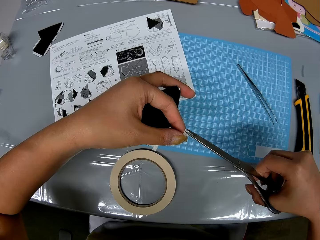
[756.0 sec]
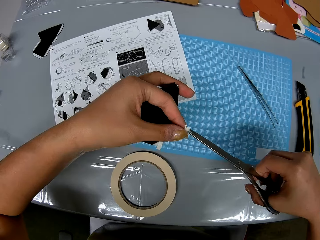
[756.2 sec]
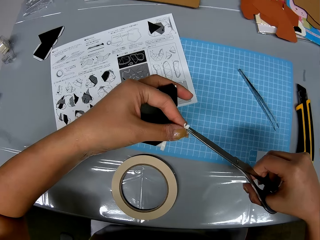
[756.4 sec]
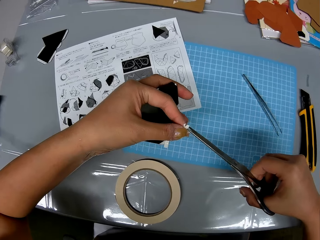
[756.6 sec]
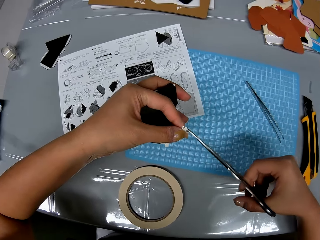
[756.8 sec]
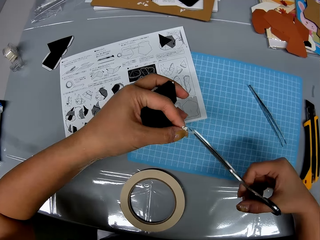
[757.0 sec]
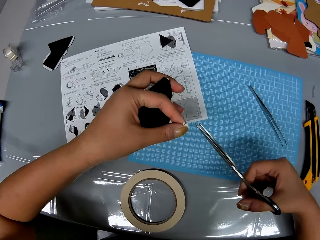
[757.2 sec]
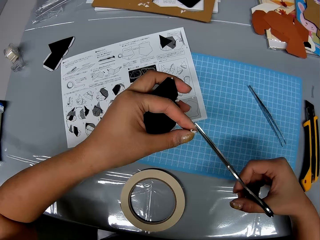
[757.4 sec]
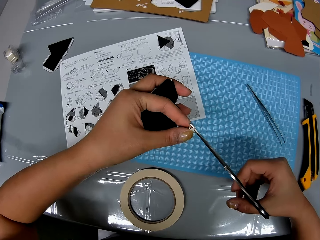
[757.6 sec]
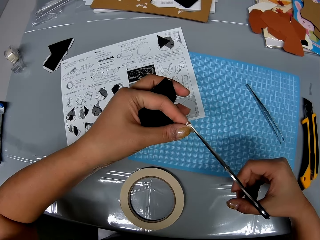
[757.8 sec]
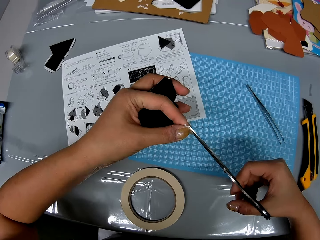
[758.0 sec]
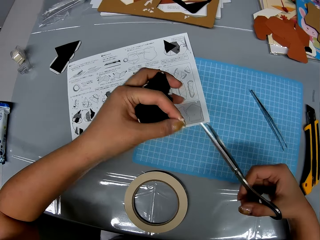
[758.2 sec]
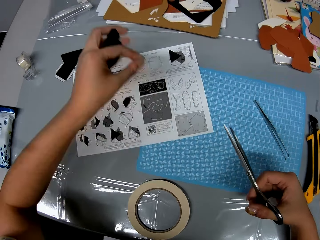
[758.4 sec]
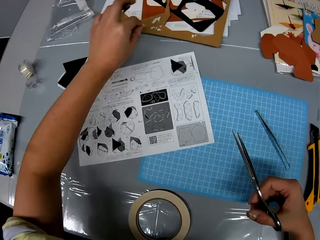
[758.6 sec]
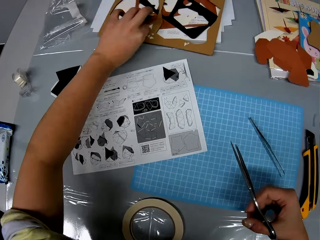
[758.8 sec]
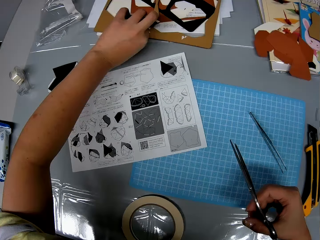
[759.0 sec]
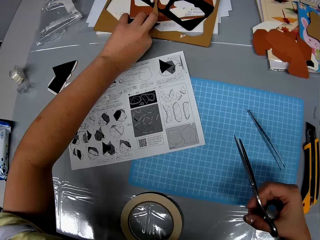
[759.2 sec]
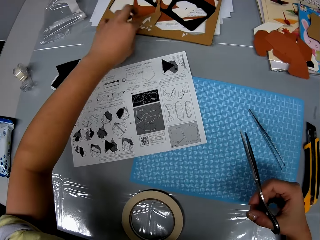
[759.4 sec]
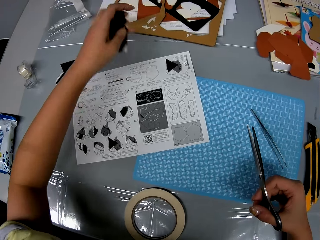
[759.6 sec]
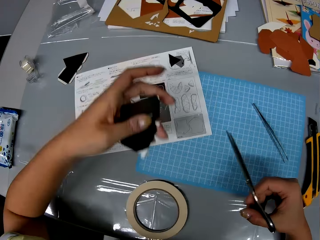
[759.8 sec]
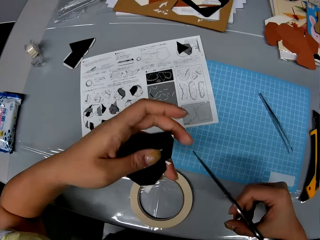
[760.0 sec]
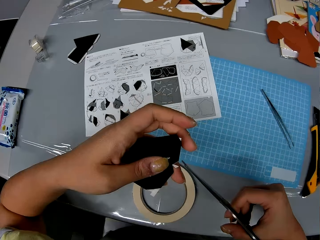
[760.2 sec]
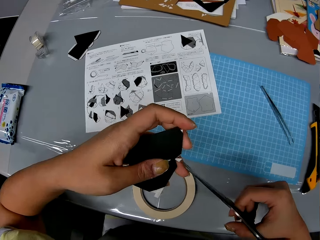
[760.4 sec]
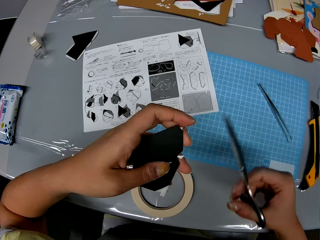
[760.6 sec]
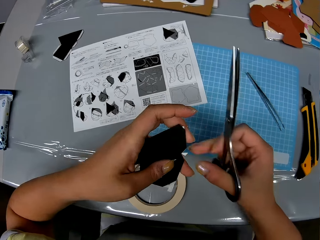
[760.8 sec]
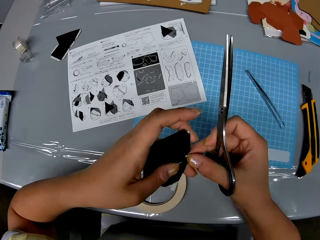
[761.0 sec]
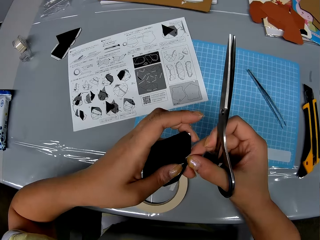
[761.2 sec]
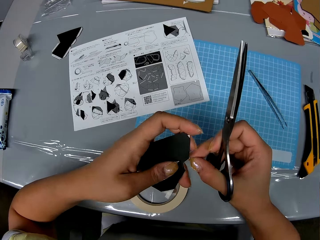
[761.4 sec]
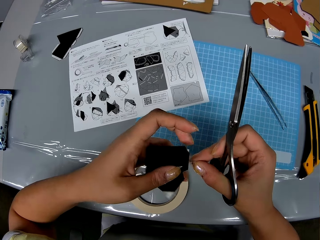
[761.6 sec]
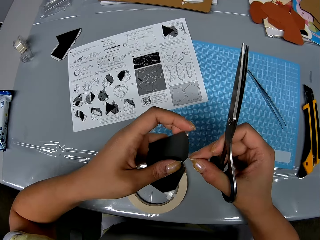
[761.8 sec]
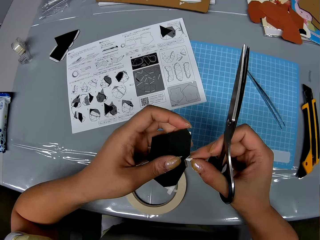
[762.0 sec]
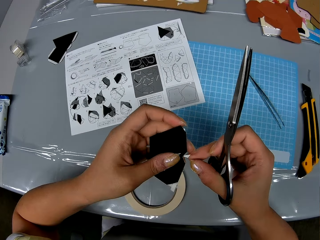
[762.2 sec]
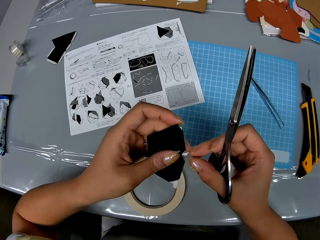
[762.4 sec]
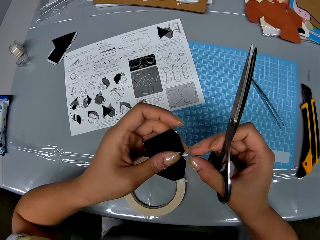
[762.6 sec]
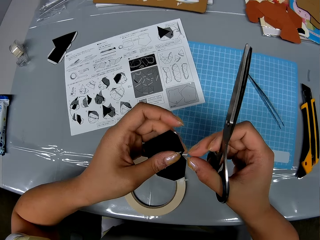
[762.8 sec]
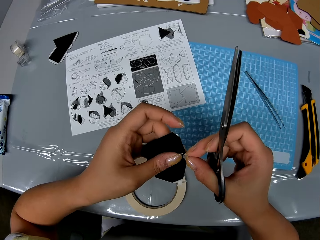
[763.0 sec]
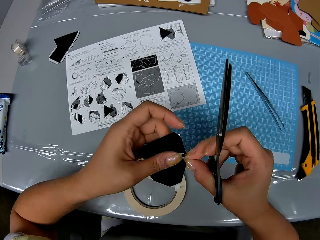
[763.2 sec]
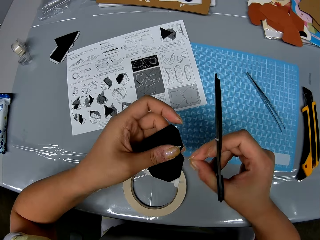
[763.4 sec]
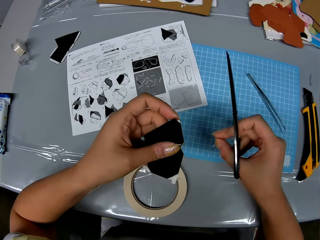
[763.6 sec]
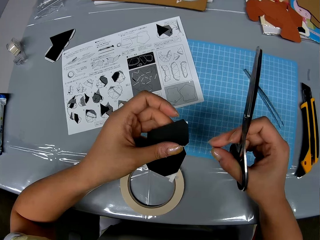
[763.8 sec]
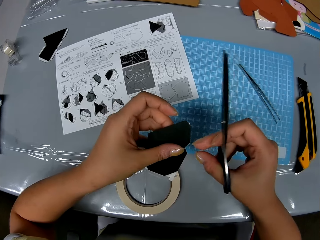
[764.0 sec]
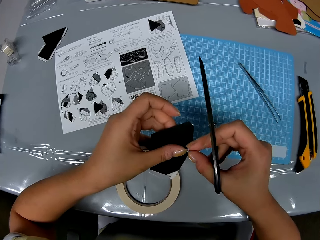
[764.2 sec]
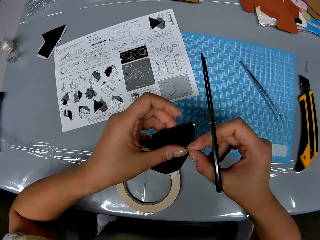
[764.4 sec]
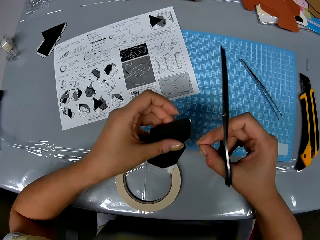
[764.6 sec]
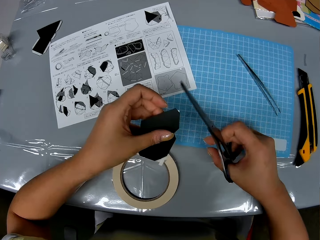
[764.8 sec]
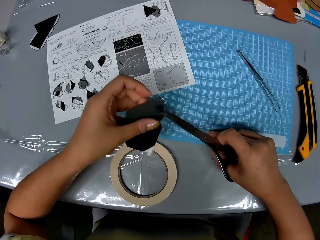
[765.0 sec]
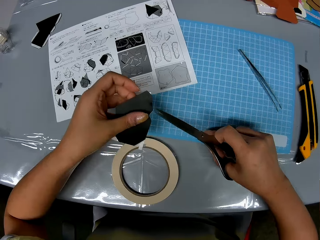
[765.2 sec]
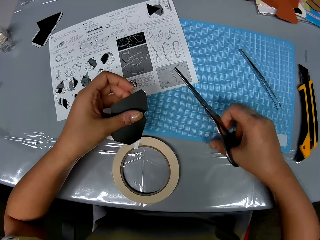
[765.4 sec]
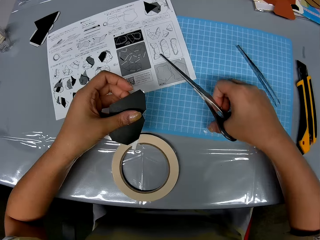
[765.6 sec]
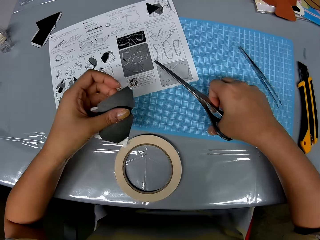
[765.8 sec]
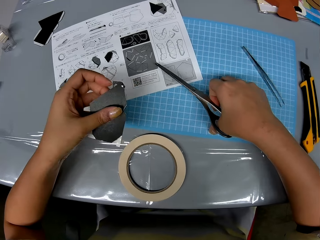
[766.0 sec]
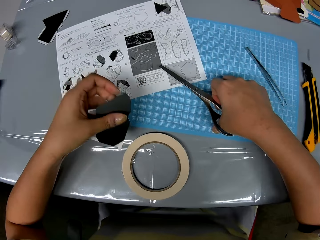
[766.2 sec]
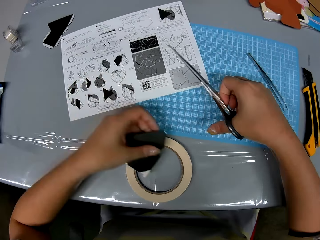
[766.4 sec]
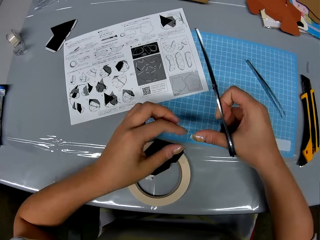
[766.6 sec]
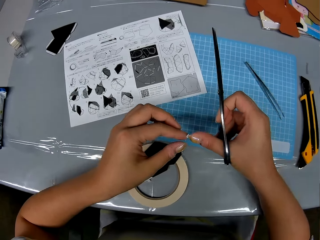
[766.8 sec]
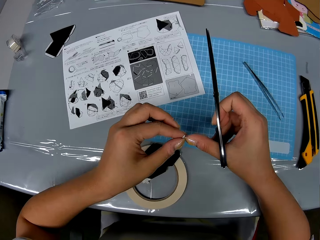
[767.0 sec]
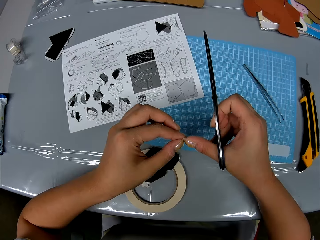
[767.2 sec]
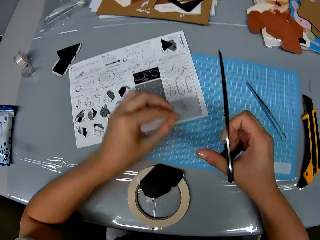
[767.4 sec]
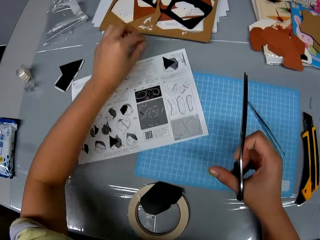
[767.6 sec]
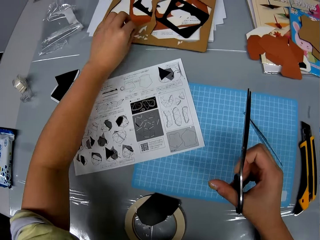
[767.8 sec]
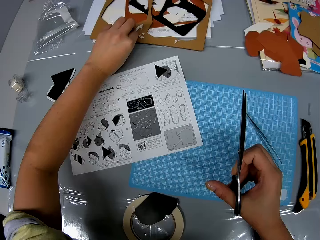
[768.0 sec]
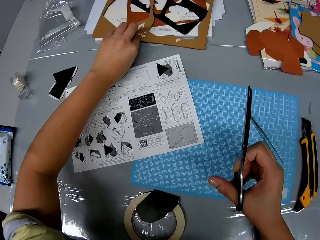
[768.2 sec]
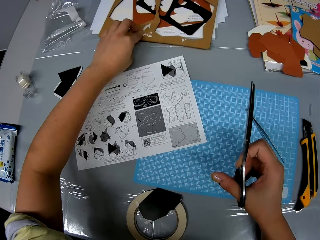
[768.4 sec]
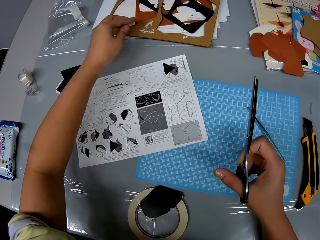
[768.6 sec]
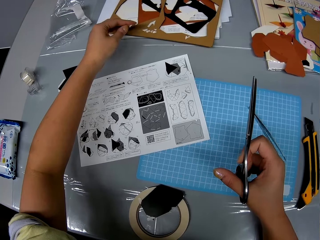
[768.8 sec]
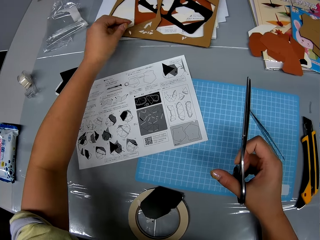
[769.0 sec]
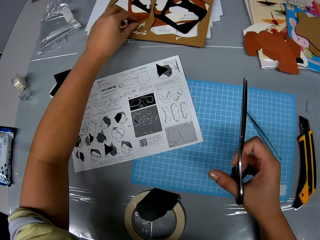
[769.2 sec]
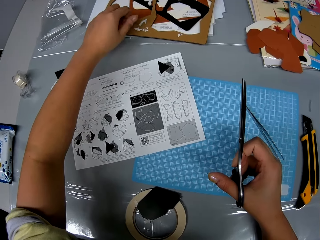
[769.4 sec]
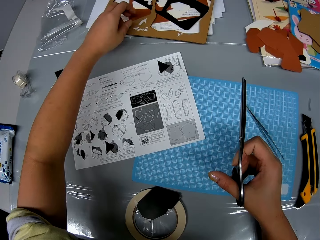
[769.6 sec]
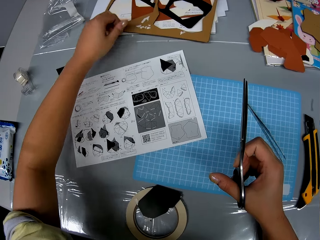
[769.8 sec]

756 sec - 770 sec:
The camera wearer removes the strip from the tip of the scissors blade with her left hand. She drops the cut strip on a cardboard on the table with her left hand, among other wastes. She removes a strip of cellophane tape from the piece of paper with her right hand. She drops the strip on the cutting sheet. She removes a strip of cellophane tape from the piece of paper with her right hand. She drops the strip on the cutting sheet. She picks up a strip from the cutting sheet with her right hand. She drops the piece of paper on the cellophane tape. She removes the tape off her hand. She transfers the strip from her right hand to her left hand. She drops the strip on the cardboard with her left hand.

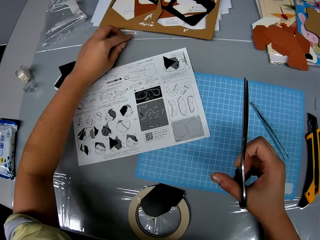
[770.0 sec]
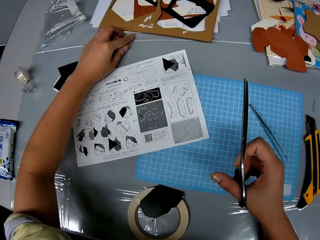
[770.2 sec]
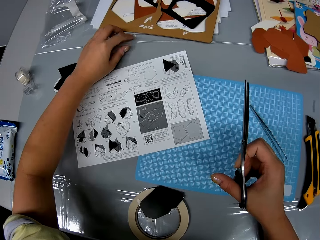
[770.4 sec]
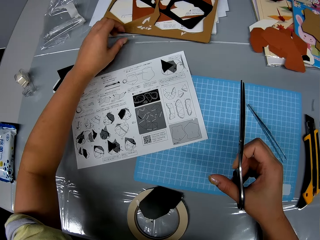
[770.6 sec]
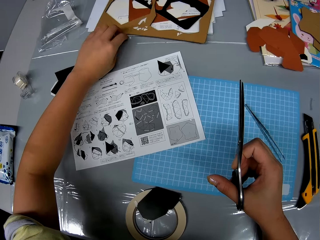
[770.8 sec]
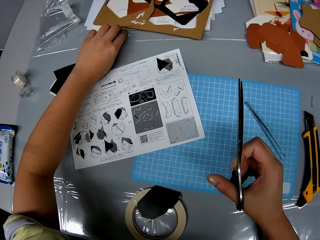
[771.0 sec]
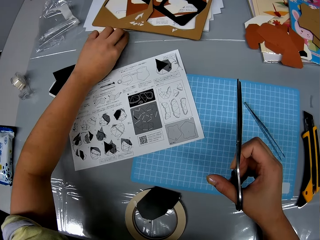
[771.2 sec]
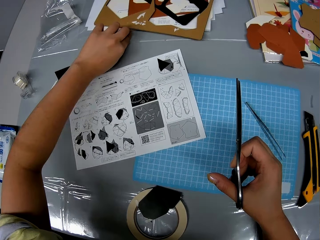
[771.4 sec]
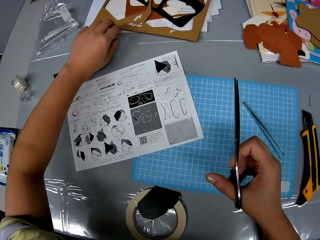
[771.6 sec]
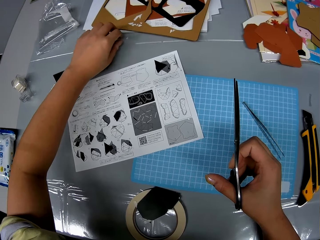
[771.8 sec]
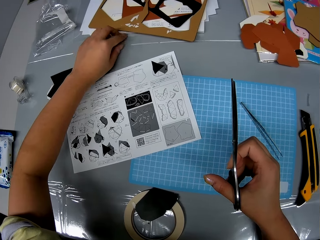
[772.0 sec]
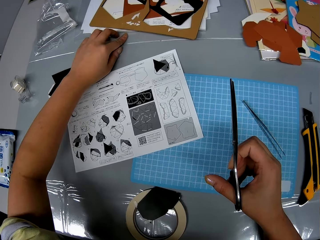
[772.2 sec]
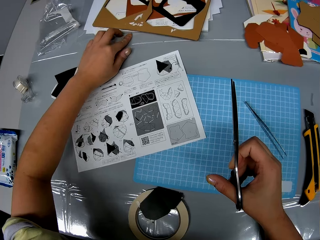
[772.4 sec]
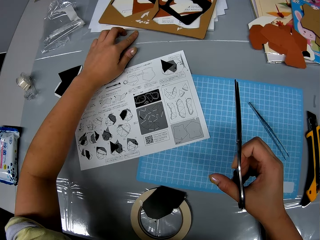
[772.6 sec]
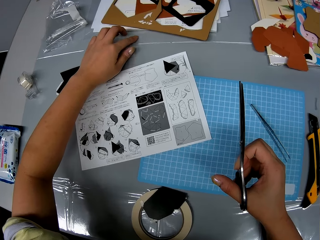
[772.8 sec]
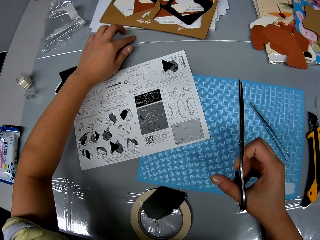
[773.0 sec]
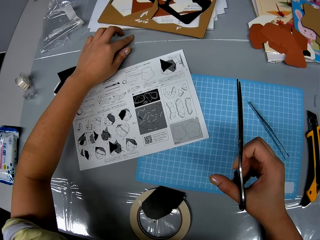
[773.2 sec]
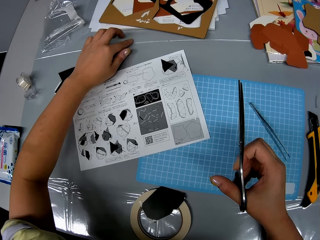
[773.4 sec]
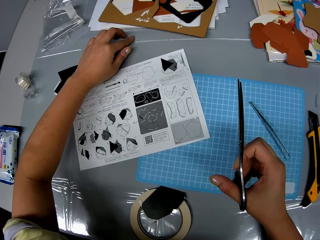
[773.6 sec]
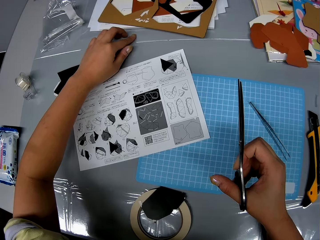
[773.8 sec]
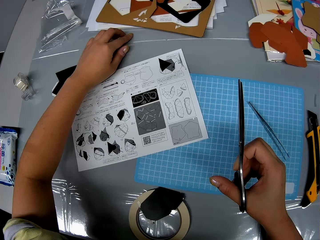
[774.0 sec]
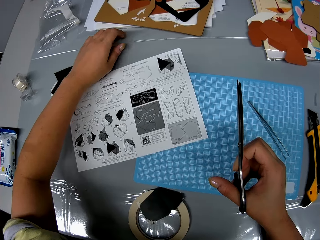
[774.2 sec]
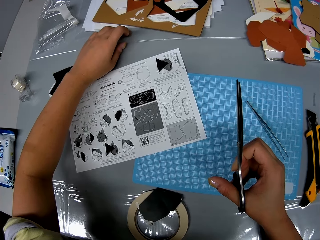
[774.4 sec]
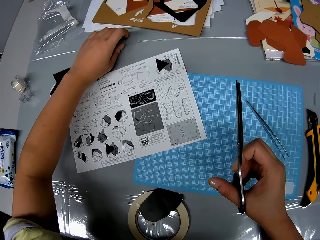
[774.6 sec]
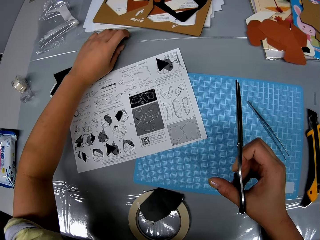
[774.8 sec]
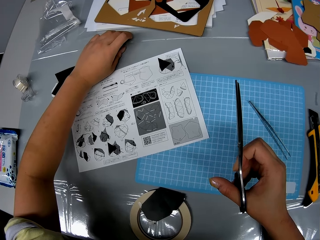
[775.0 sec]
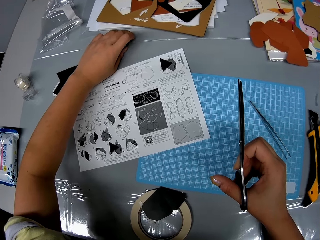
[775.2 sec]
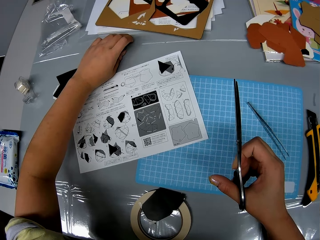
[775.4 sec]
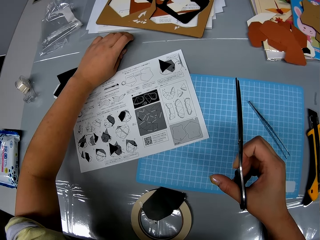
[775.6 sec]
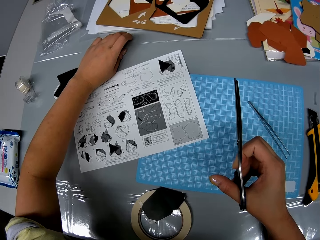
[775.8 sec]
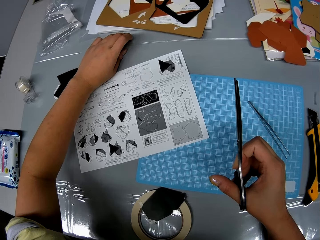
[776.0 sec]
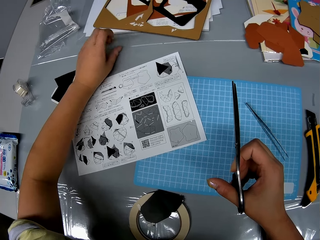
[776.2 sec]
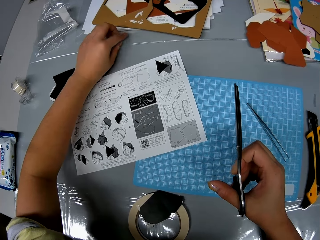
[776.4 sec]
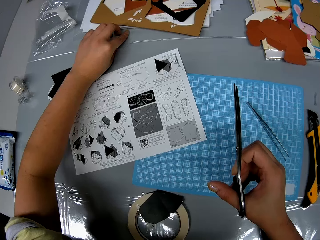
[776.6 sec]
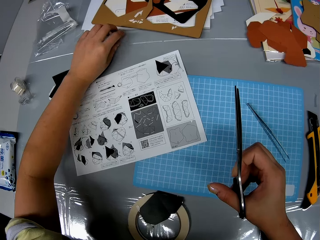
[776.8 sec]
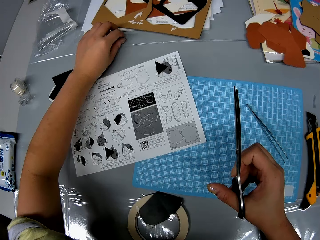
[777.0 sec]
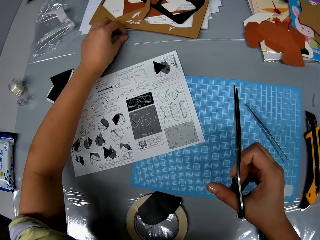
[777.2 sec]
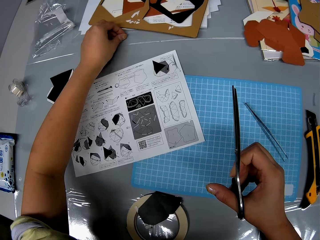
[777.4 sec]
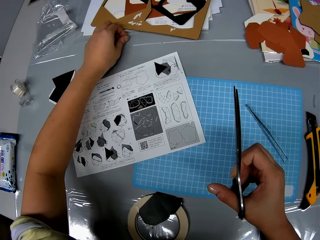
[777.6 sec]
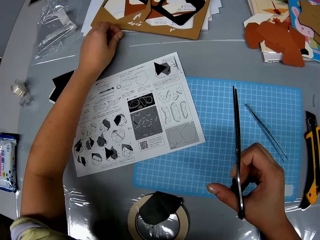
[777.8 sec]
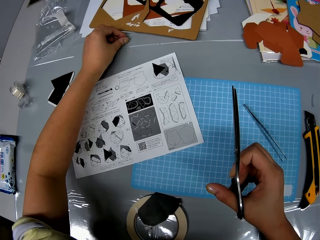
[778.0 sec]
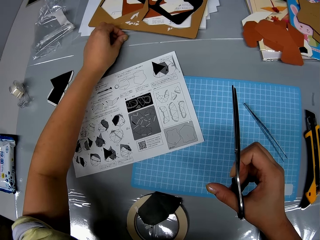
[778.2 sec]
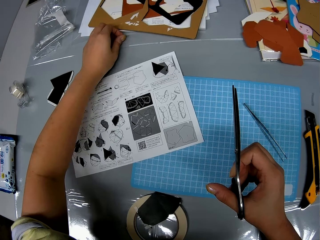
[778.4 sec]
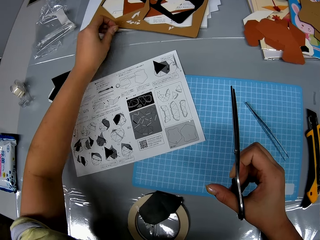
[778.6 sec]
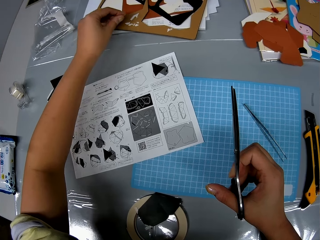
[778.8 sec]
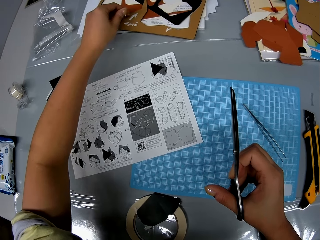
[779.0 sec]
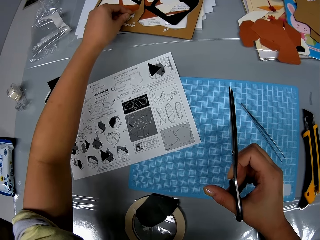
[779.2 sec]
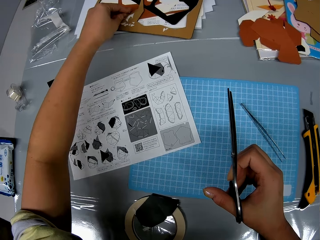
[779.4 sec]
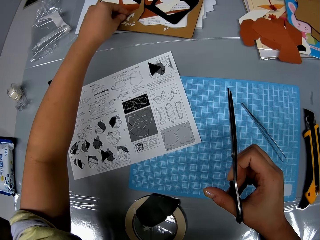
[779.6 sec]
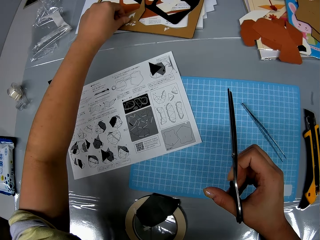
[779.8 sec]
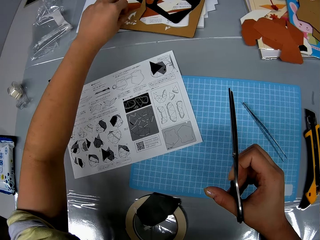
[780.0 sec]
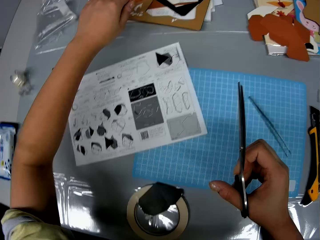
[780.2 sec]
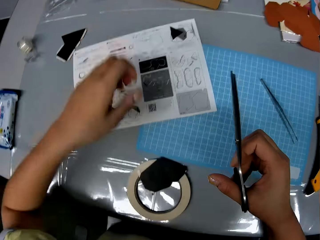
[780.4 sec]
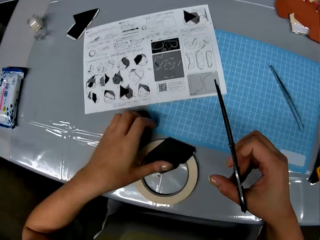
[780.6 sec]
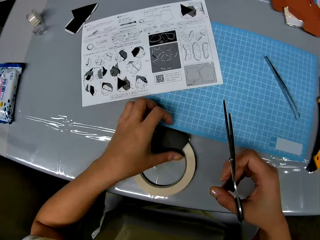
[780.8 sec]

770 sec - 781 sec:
The camera wearer picks up a strip from the table with her left hand. She drops the strip on the cardboard with her left hand.
